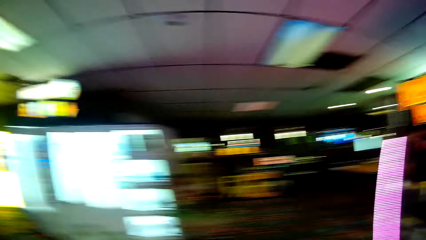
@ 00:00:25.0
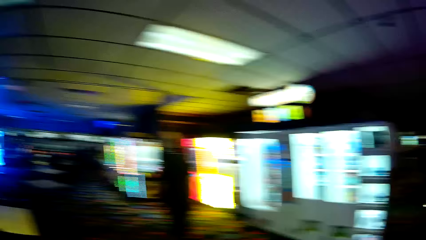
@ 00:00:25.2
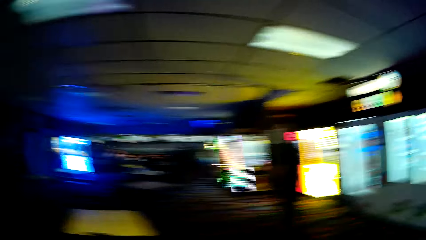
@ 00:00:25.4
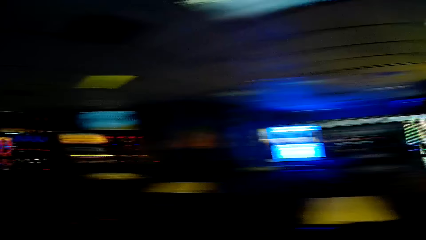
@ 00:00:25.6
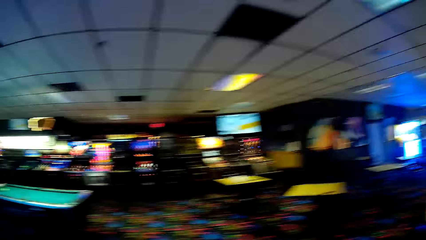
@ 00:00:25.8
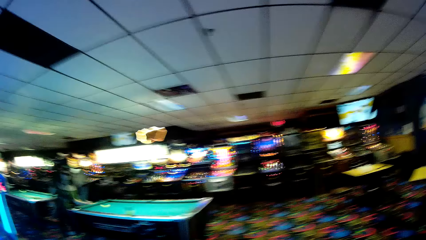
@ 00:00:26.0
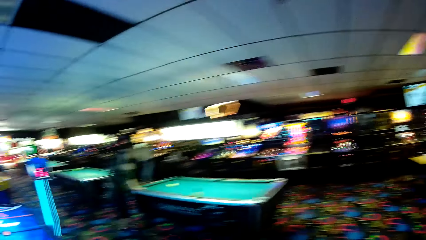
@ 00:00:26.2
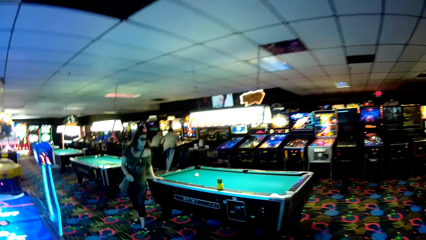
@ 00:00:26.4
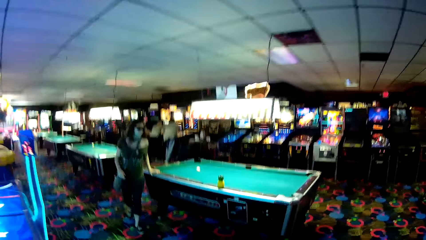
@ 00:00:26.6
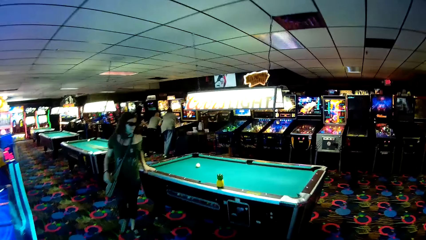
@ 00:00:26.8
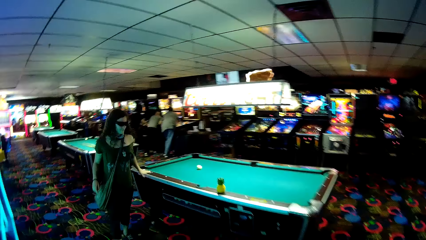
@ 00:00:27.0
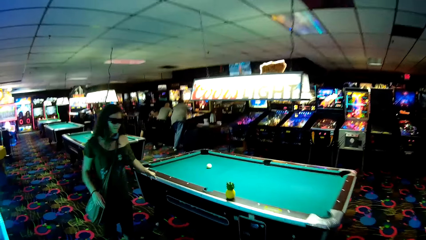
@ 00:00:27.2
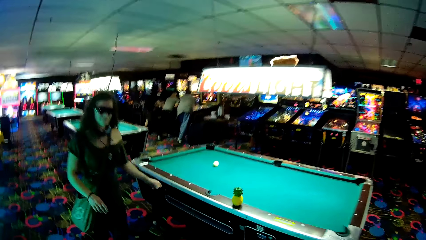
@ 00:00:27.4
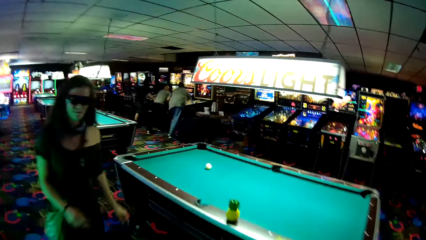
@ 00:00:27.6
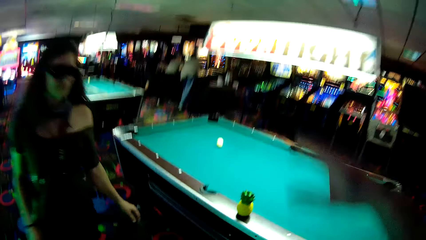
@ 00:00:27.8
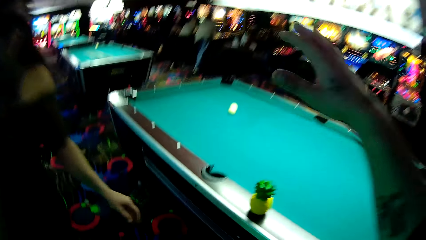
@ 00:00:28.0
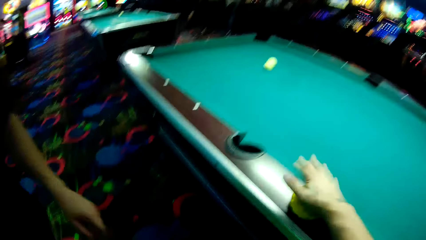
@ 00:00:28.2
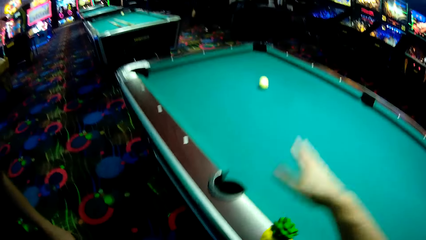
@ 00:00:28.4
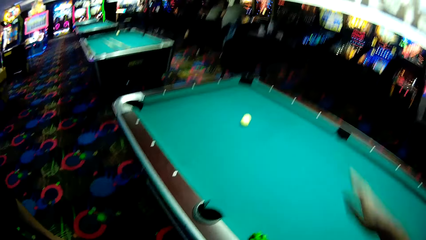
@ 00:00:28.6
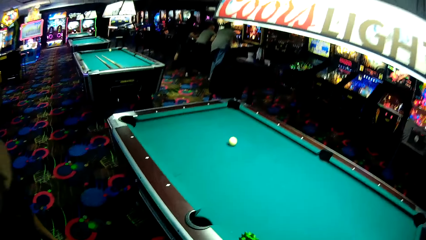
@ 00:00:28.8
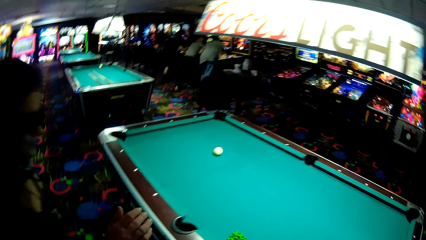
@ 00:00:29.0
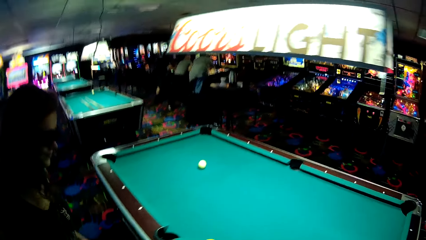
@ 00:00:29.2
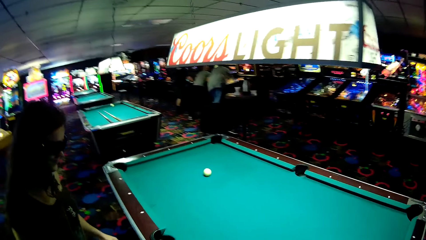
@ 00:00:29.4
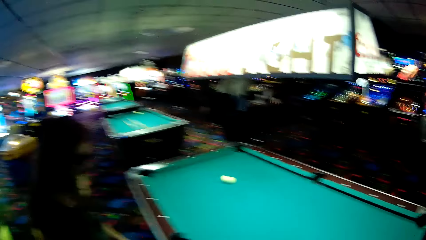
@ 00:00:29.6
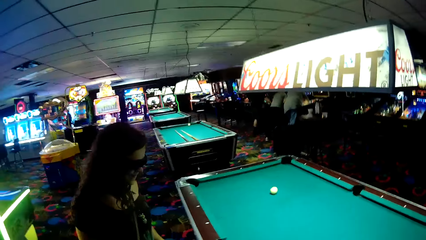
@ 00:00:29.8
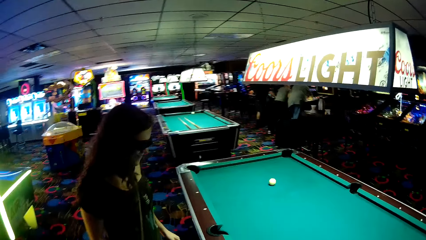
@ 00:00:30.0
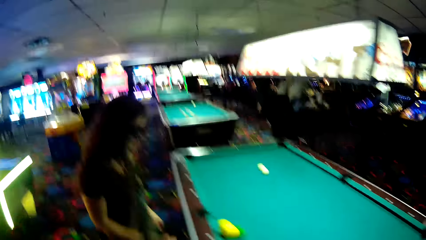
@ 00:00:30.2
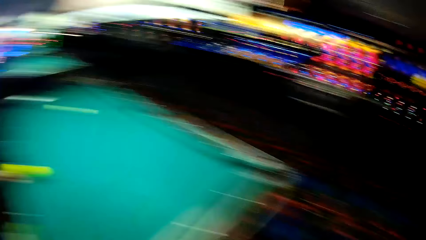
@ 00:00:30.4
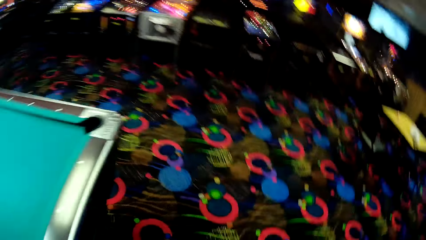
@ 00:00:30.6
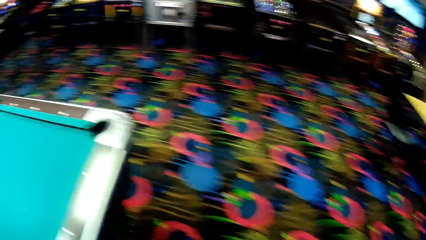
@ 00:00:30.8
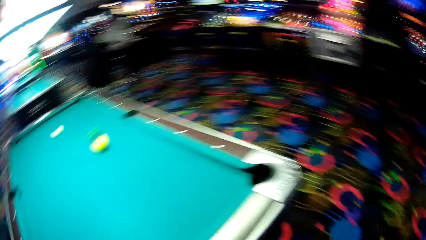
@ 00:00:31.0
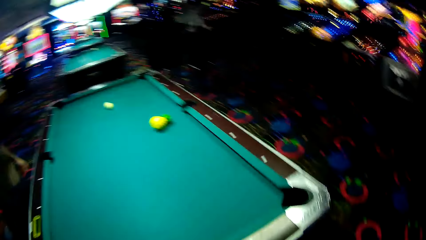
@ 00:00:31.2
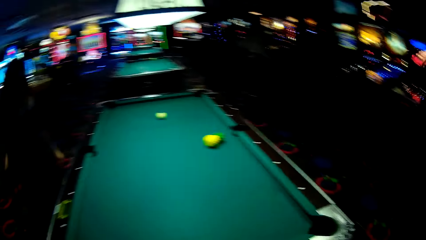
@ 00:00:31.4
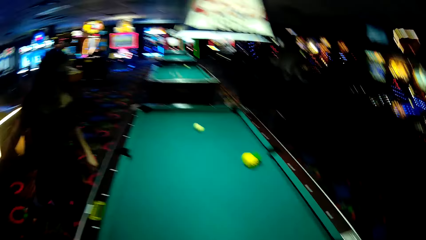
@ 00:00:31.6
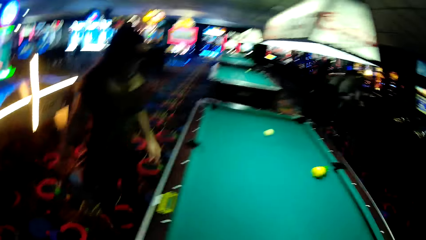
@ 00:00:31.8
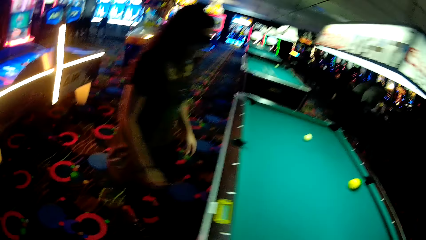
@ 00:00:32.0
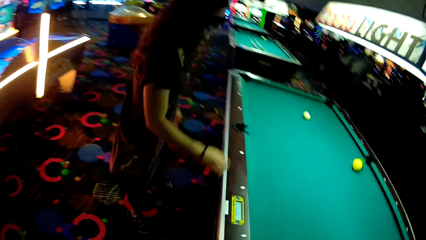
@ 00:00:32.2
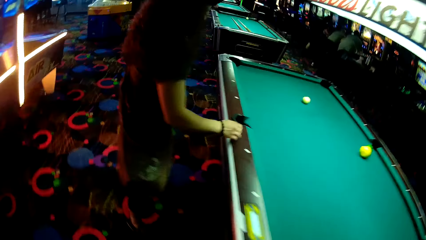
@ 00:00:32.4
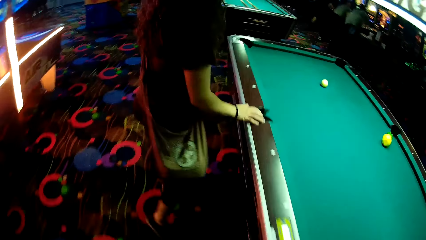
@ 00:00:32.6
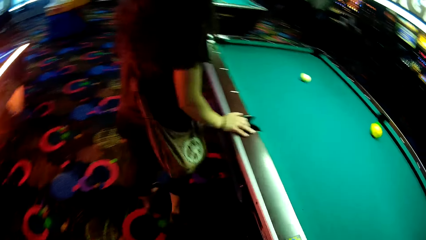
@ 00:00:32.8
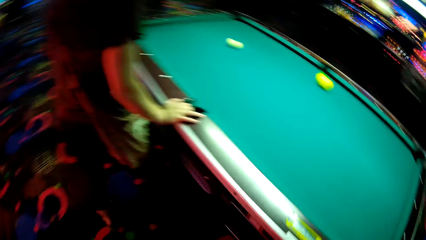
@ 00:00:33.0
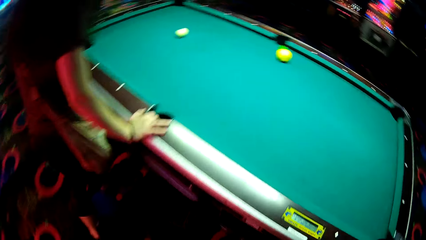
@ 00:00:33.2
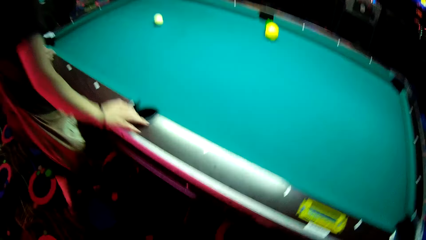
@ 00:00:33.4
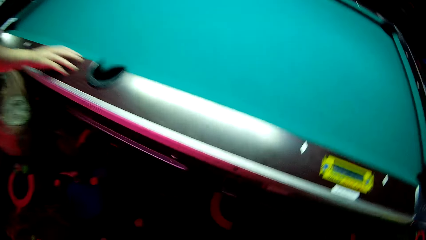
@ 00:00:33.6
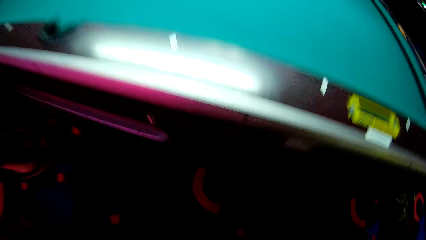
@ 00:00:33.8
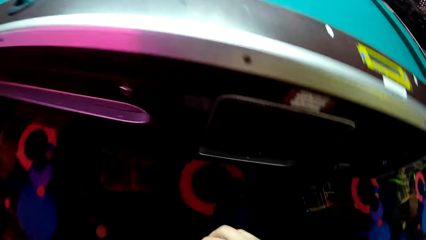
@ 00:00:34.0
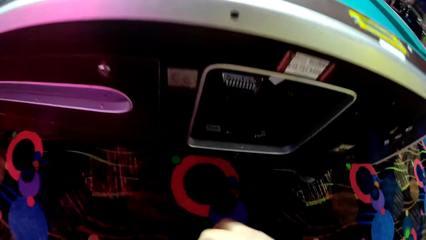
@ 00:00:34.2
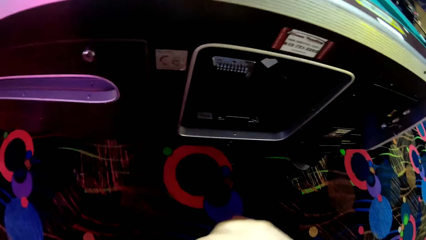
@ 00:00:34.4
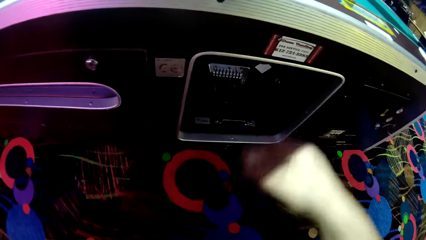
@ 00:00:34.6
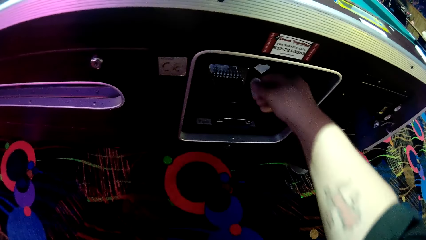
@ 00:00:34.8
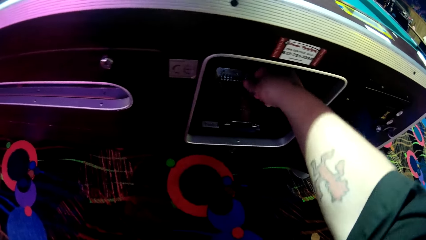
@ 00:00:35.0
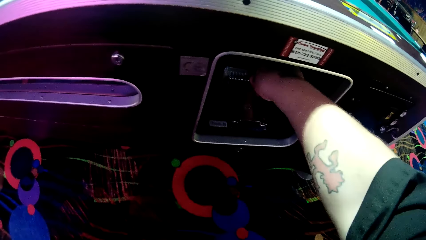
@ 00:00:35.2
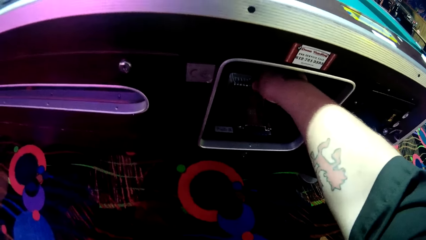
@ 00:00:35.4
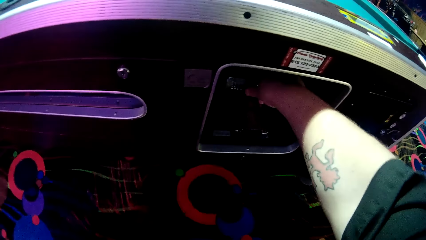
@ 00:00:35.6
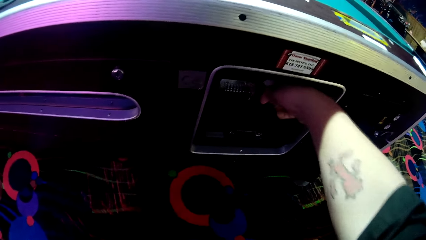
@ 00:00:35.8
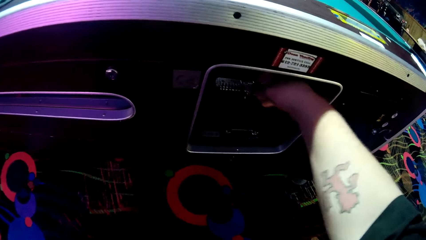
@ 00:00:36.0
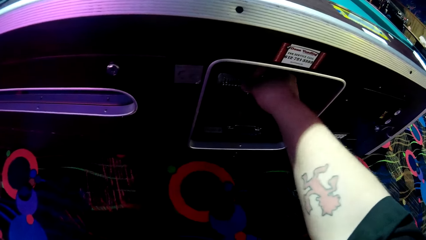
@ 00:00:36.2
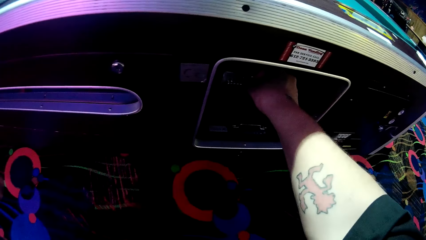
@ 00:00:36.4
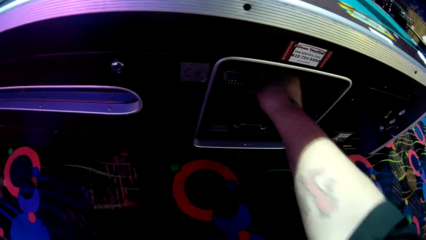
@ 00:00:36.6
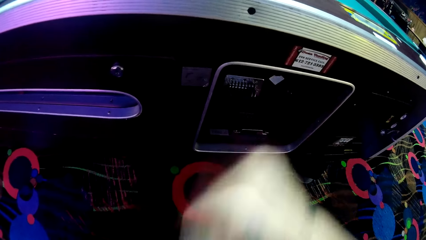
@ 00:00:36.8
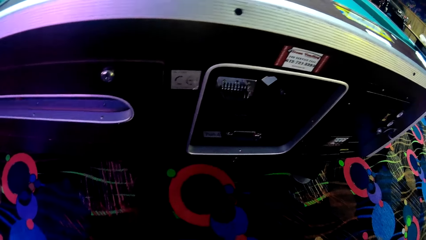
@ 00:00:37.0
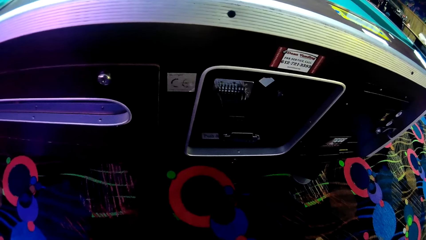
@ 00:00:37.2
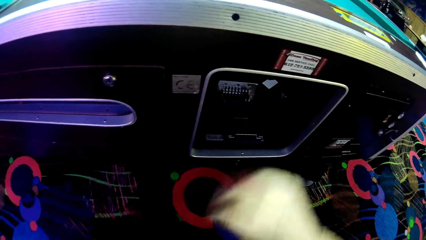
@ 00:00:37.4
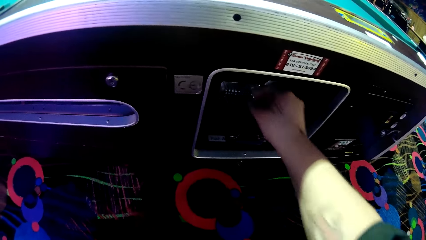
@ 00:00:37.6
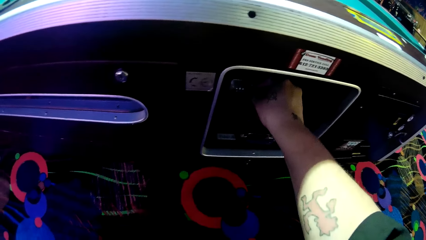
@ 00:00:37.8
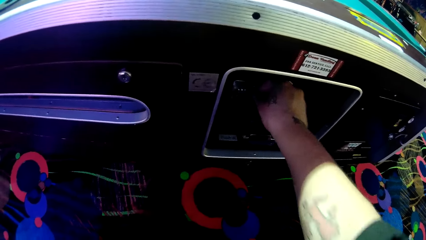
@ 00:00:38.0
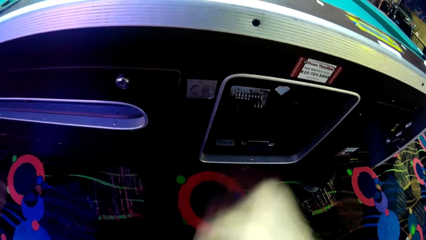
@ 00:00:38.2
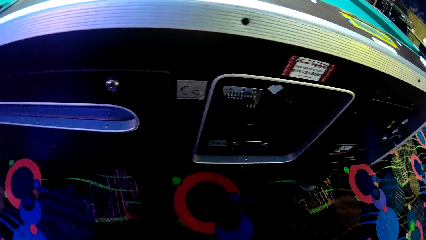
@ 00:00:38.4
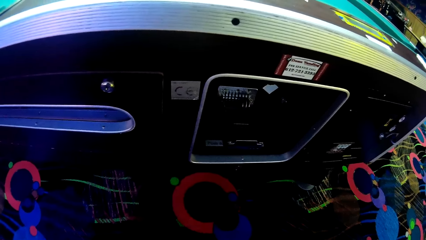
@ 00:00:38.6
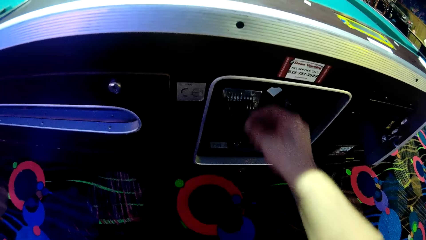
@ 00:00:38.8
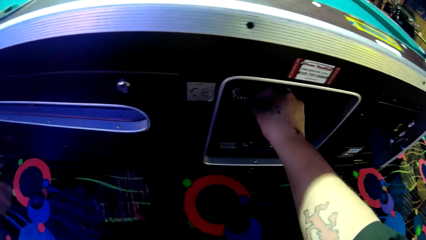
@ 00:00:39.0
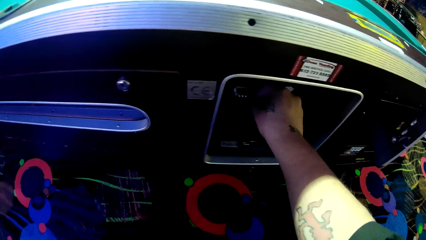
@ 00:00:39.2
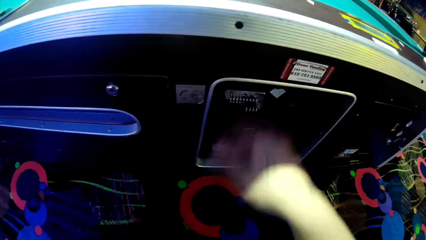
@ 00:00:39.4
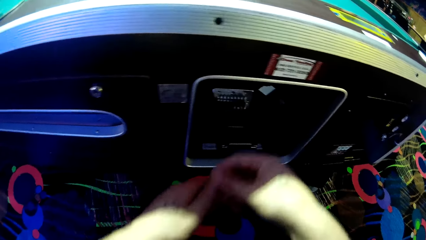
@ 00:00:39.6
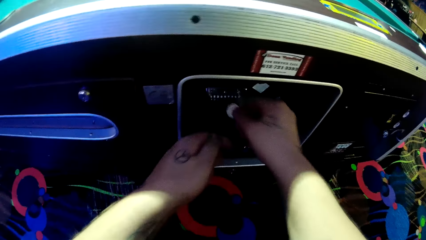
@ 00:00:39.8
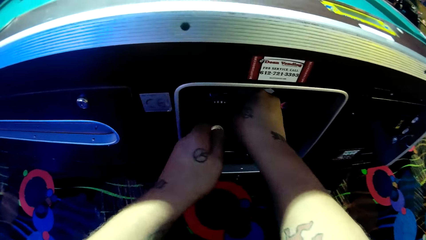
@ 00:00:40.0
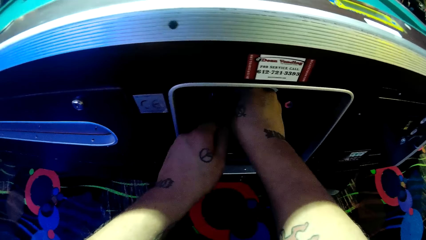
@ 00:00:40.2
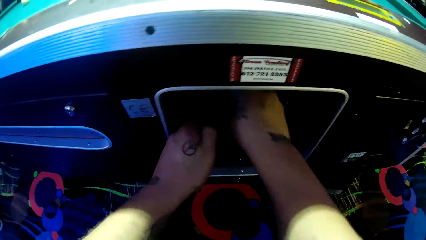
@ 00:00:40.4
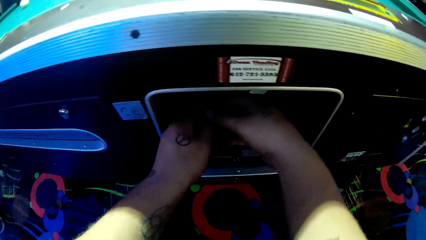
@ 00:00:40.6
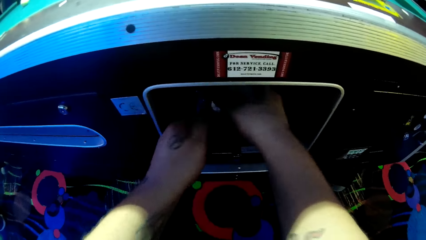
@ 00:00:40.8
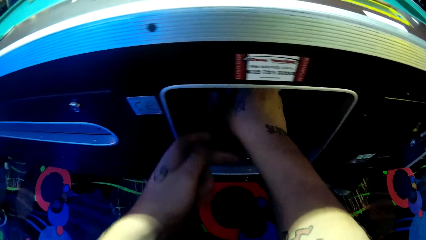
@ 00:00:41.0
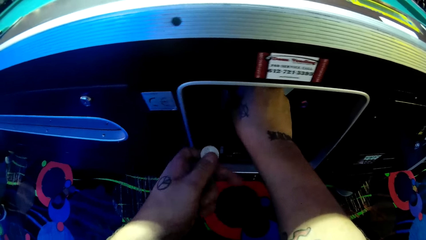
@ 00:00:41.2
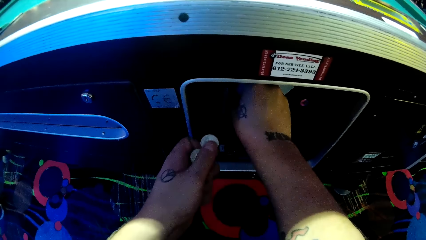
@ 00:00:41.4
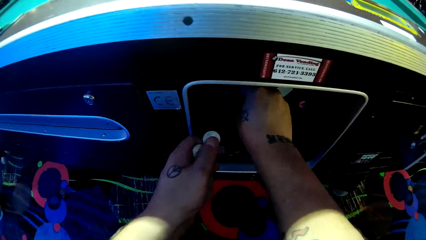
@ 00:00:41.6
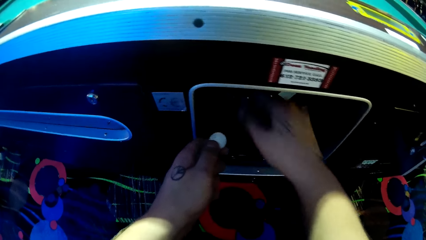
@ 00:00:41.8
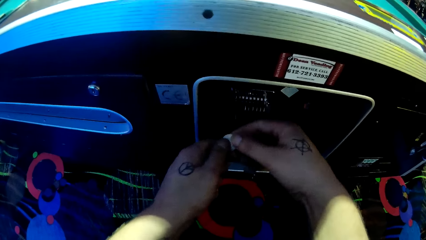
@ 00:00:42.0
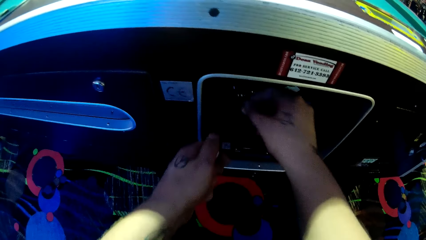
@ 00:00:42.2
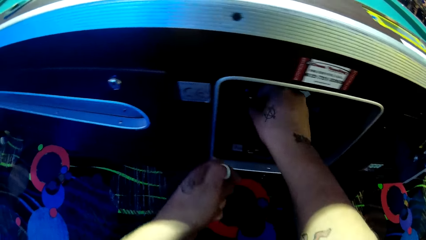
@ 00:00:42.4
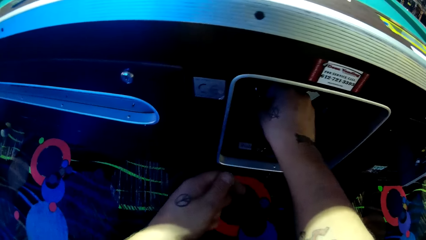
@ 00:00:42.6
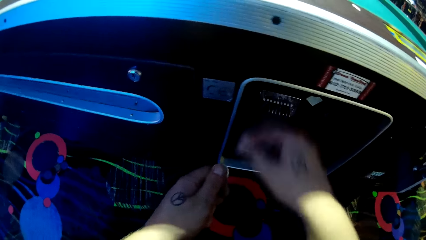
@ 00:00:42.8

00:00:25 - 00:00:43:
A lady holds a pool table. The lady walks around a casino. The camera wearer hits a button on the pool table. They move a bottle on the pool table. They look around the casino. The lady moves her hand over the pool table. The camera wearer walks around the casino. The lady walks around the casino. The camera wearer puts coins in the pool table.
